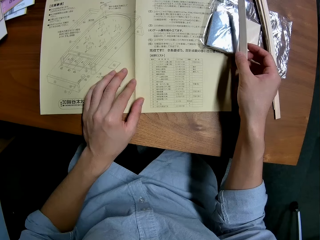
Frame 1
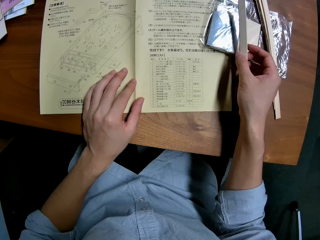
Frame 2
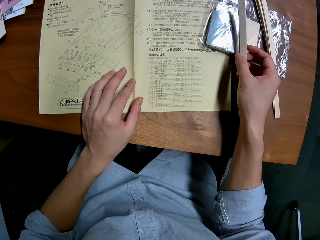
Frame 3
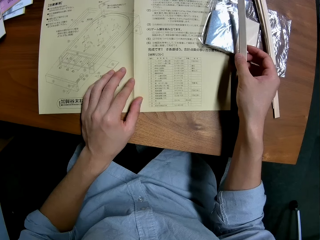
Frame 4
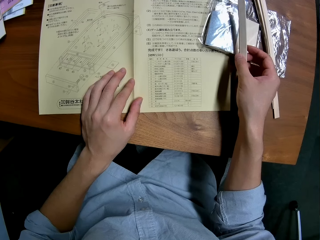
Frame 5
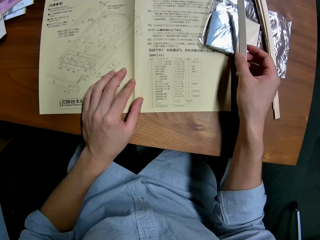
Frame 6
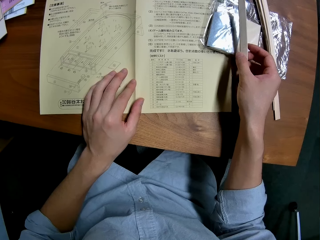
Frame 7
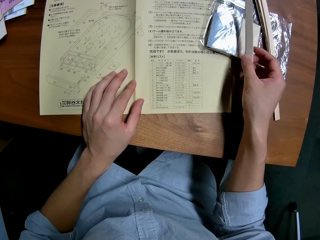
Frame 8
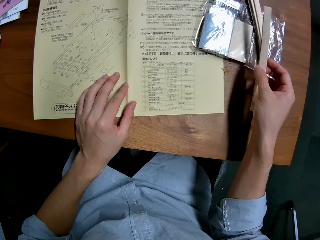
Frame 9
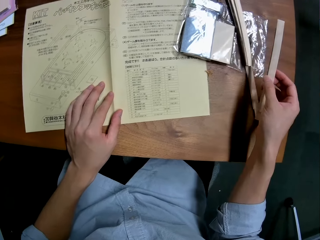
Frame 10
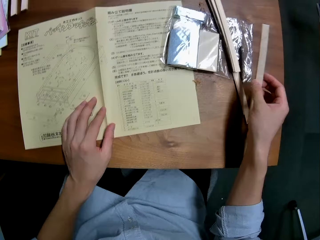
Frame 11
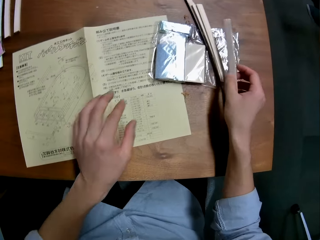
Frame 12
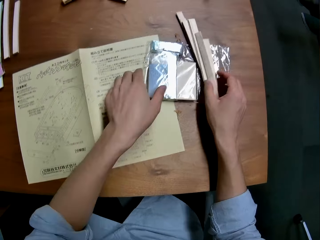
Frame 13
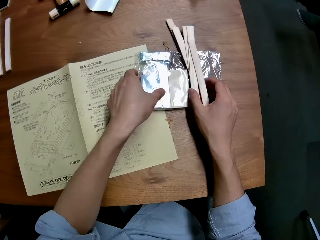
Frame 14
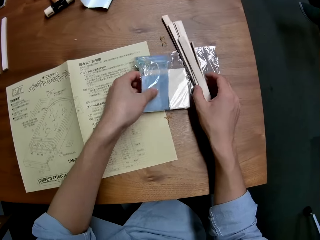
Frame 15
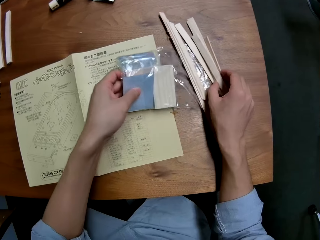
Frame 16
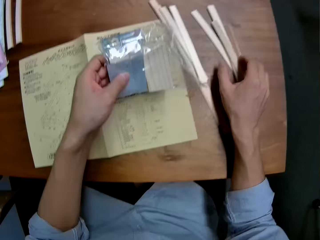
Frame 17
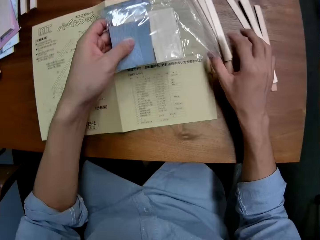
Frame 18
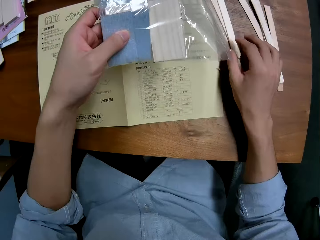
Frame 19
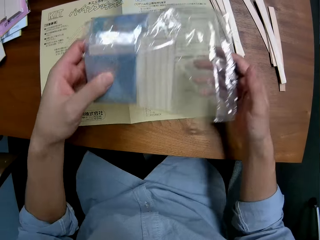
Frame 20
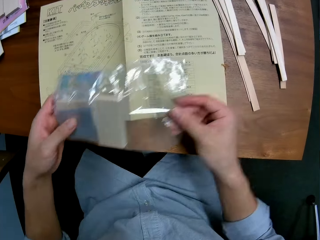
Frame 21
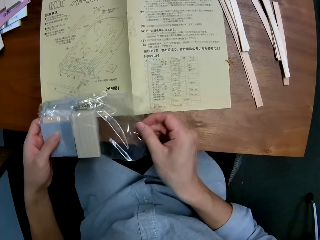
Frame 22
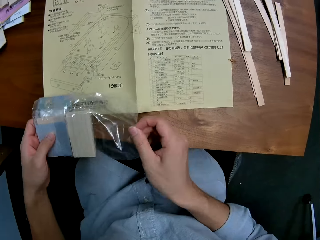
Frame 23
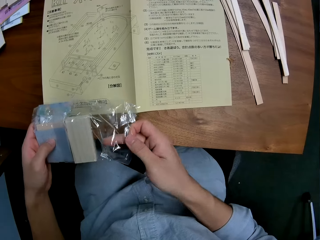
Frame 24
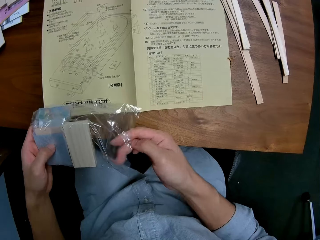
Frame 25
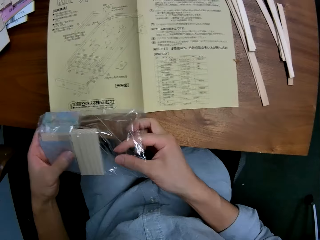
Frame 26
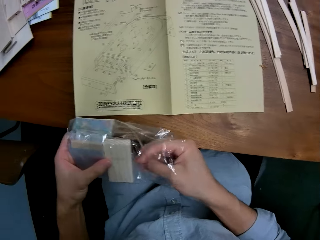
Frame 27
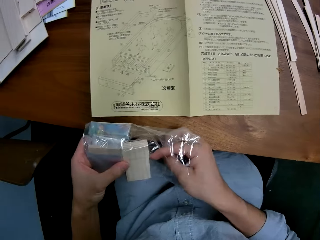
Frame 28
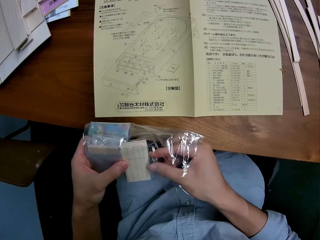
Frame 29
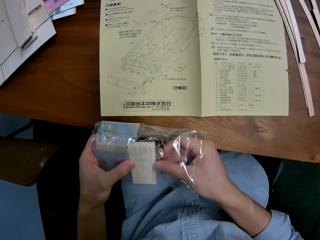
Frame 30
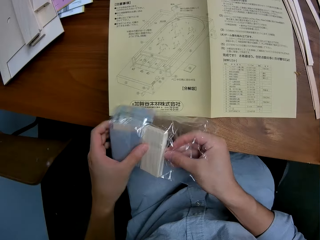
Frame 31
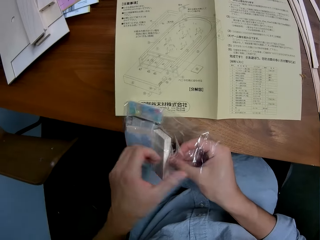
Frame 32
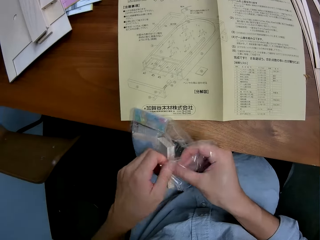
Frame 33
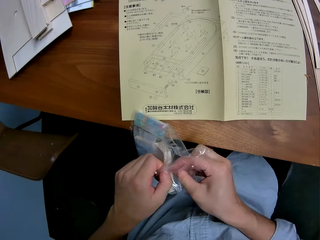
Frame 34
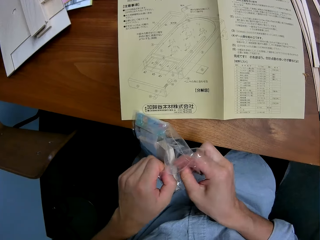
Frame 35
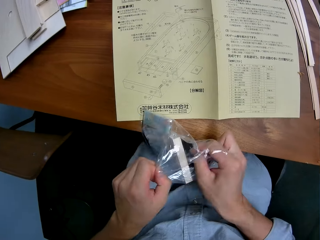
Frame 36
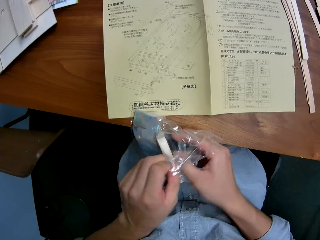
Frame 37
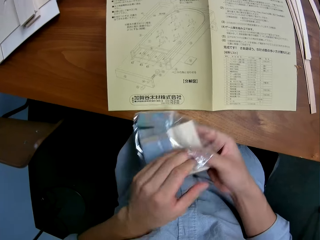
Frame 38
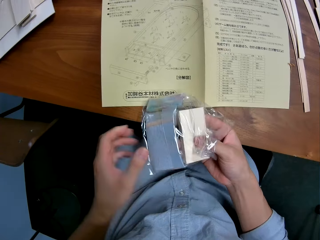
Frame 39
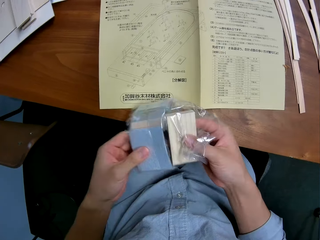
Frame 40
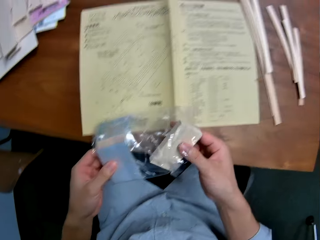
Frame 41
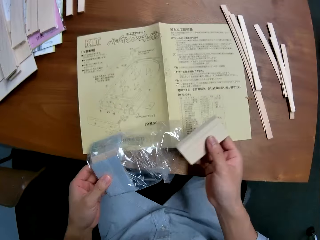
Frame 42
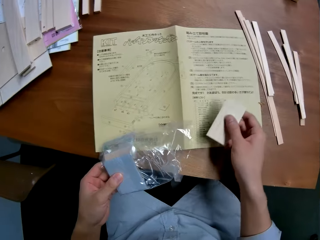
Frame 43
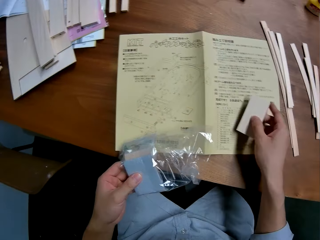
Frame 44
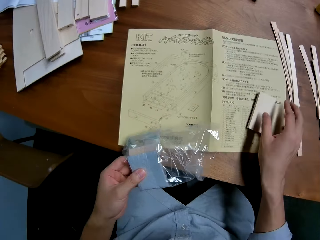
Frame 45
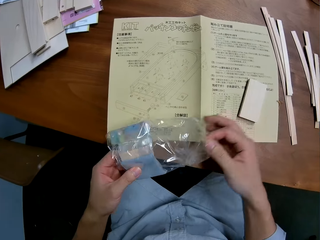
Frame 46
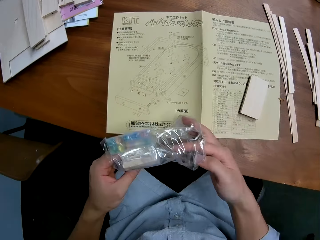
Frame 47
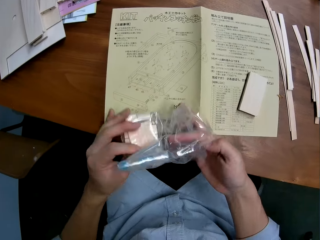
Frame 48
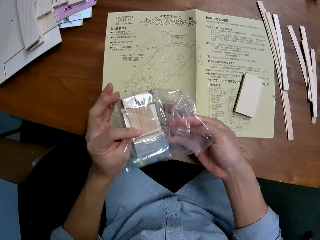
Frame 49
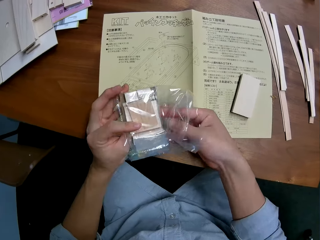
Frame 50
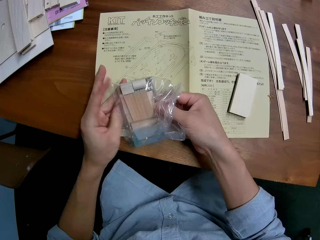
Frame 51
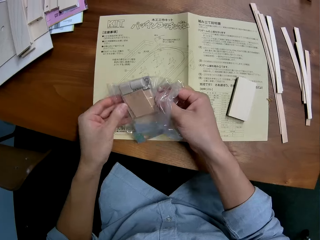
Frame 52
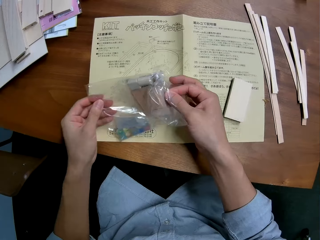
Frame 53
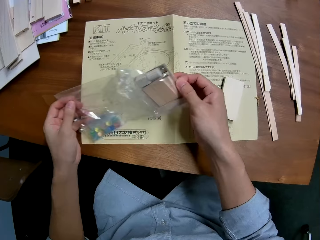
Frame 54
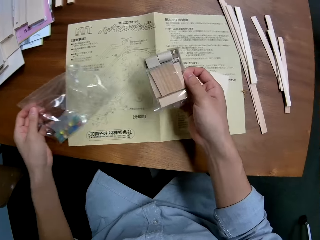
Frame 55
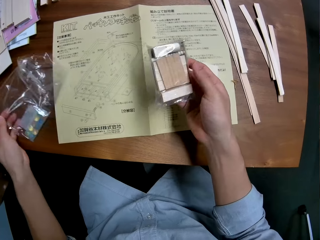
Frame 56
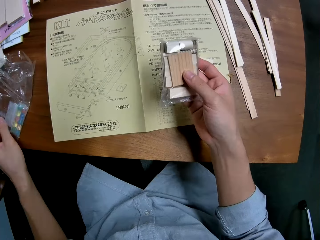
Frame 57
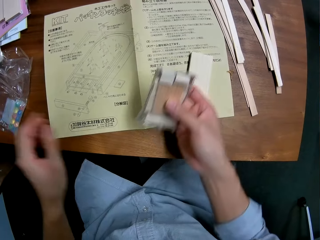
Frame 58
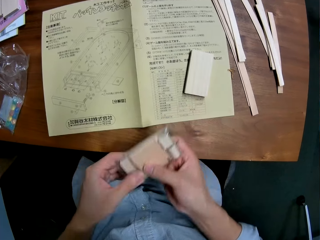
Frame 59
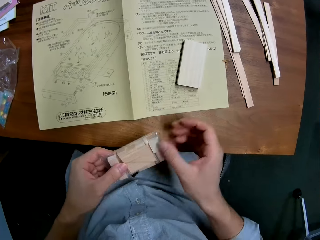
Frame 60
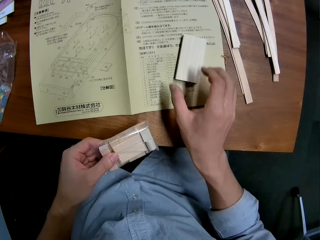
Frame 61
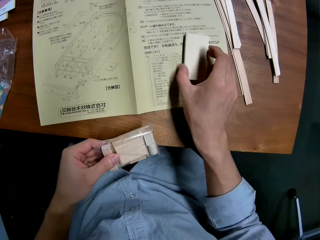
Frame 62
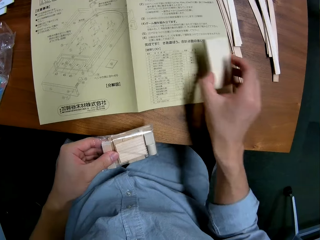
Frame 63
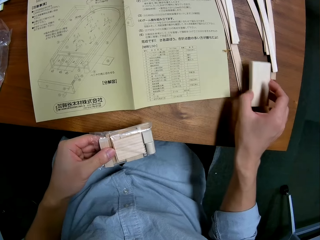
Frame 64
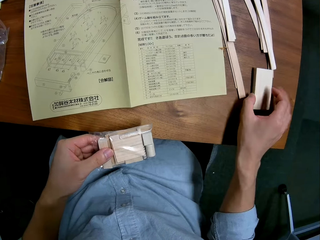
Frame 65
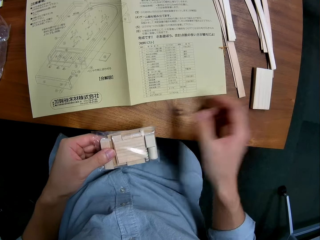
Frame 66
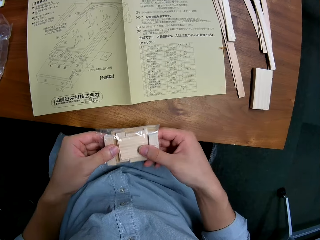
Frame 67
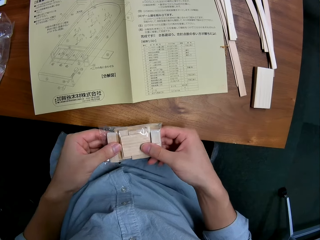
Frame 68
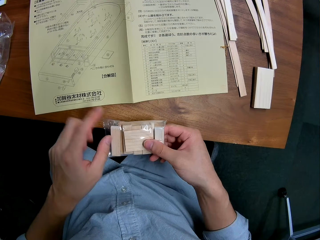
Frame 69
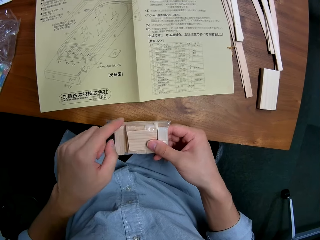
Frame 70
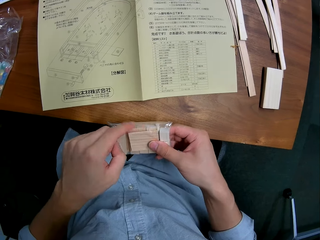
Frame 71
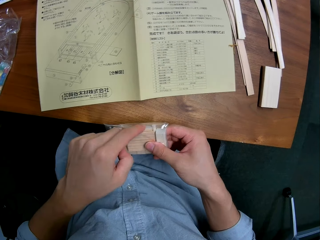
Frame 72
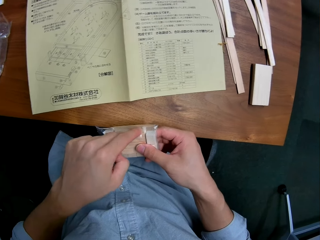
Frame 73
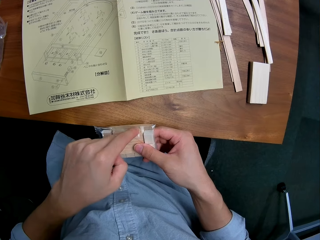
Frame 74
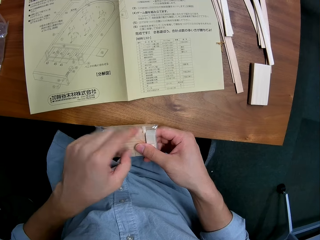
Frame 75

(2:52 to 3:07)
The camera wearer puts a piece of wood on the table. They pick up a sealed nylon paper from the table. They break the seal of the nylon paper. They take a piece of wood from the nylon. They drop the wood on the table. They take another piece of wood from the nylon. They put the nylon paper on the table. They move a piece of wood on the table.

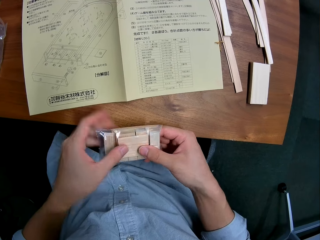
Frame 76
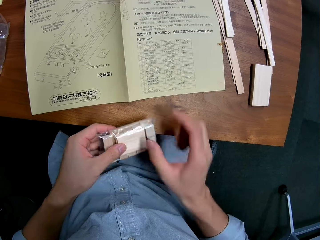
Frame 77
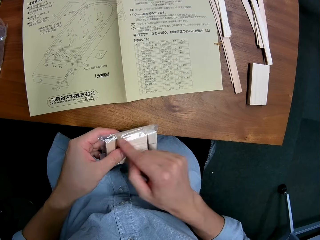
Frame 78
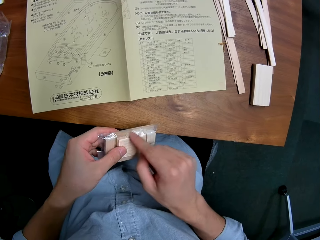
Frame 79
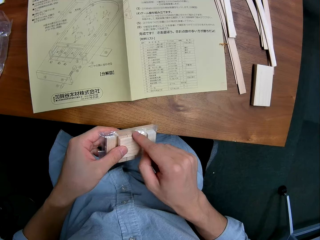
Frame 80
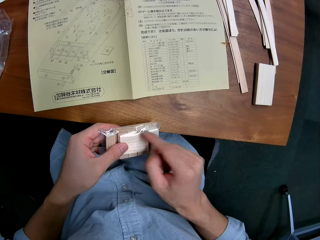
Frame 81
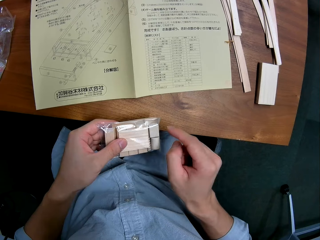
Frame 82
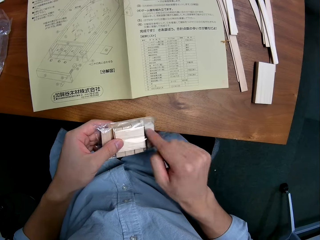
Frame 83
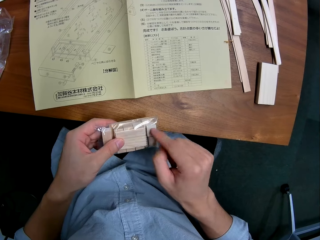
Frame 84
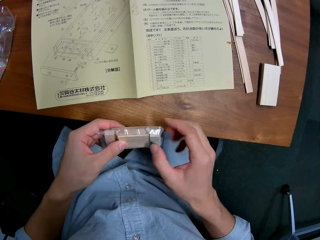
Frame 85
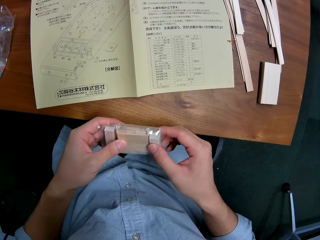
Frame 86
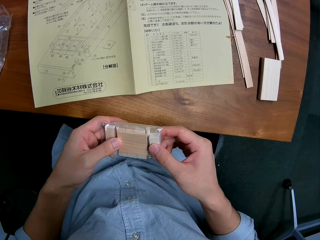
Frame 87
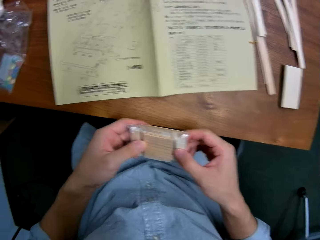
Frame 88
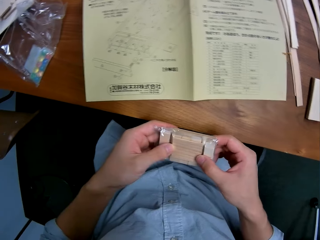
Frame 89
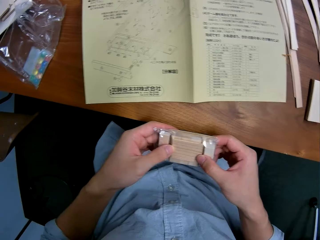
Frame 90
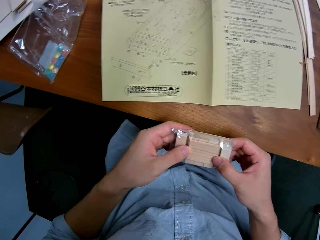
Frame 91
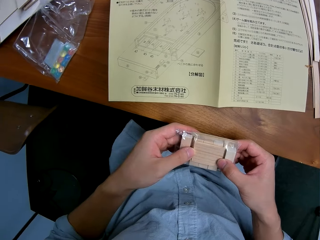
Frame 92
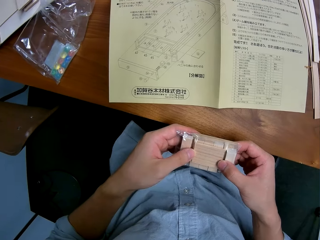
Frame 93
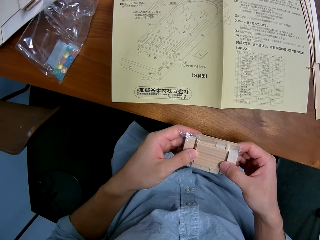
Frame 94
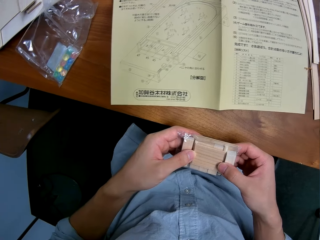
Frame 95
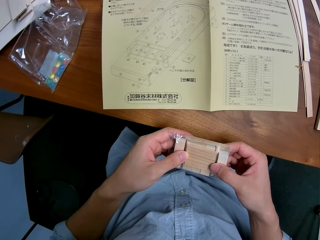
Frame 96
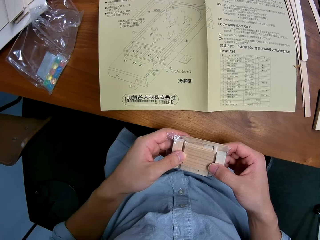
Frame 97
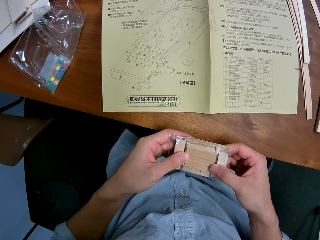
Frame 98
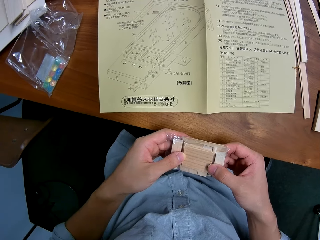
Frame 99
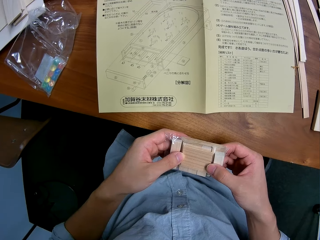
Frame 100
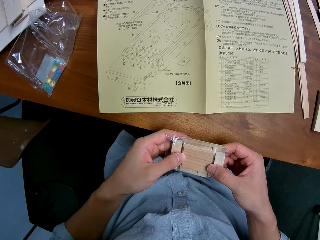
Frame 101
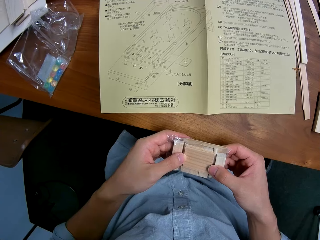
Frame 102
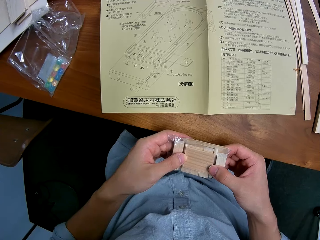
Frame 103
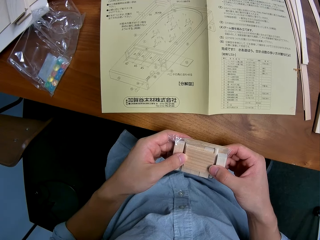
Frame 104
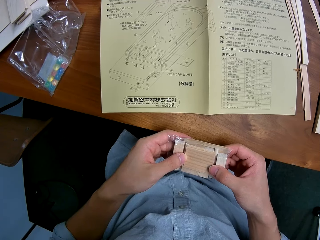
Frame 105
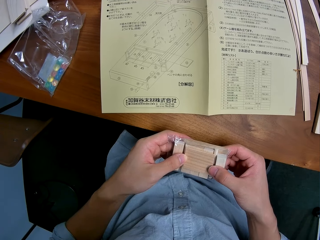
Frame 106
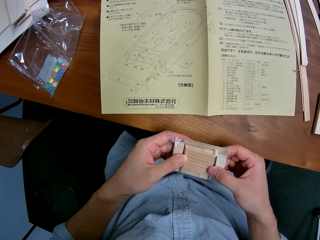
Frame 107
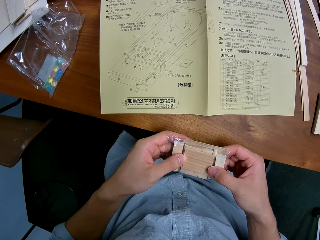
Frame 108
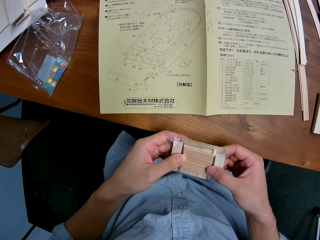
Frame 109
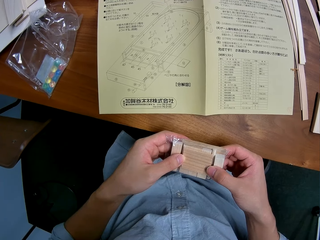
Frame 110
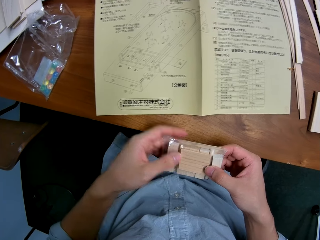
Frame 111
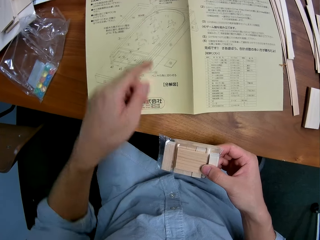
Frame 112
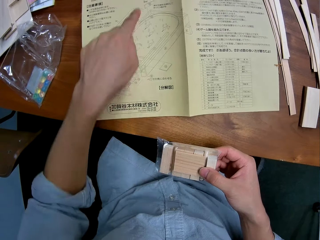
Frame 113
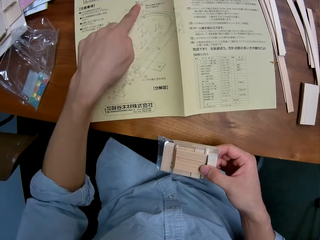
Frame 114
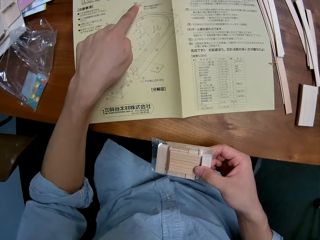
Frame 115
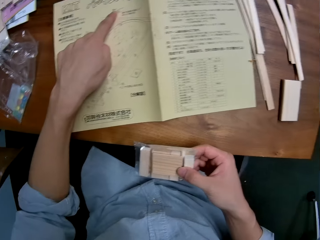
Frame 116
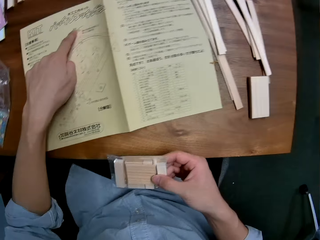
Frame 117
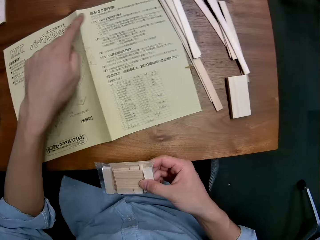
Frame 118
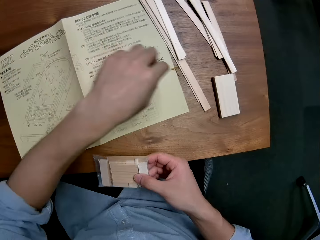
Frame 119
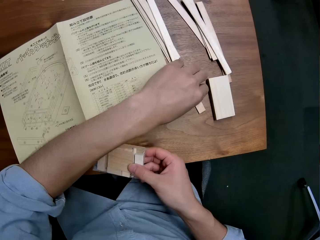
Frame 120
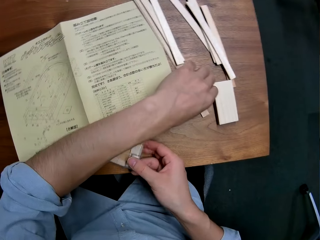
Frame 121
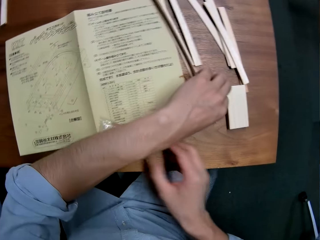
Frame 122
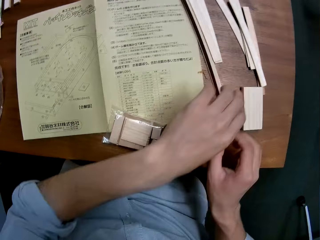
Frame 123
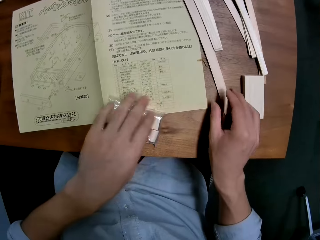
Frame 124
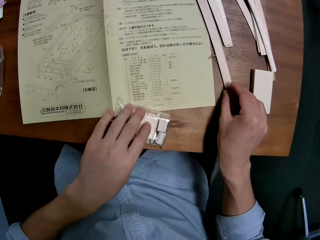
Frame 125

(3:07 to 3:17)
The camera wearer taps on the nylon paper. They point at a diagram on the manual. They drop the nylon on the table. They take a piece of wood from the table.
